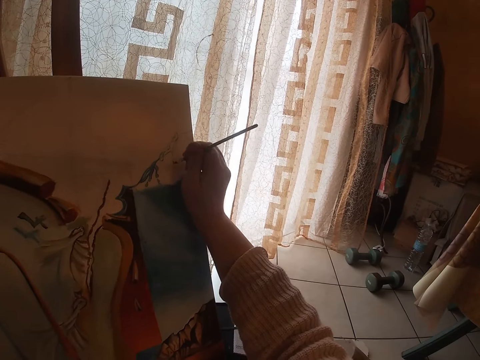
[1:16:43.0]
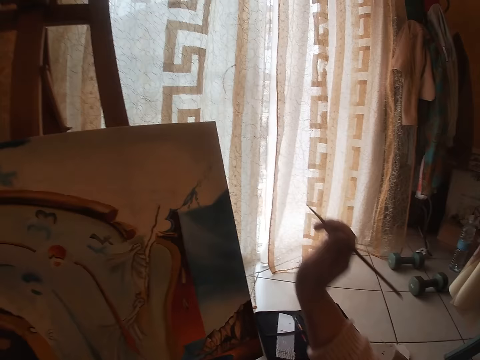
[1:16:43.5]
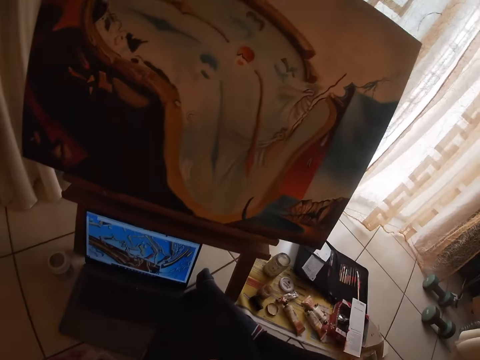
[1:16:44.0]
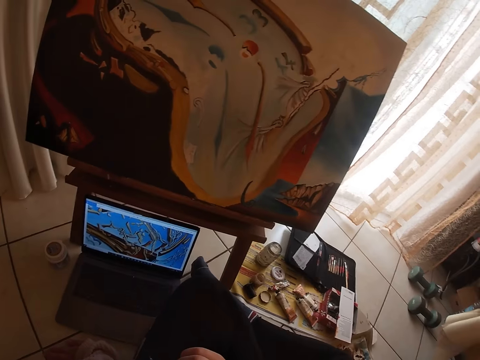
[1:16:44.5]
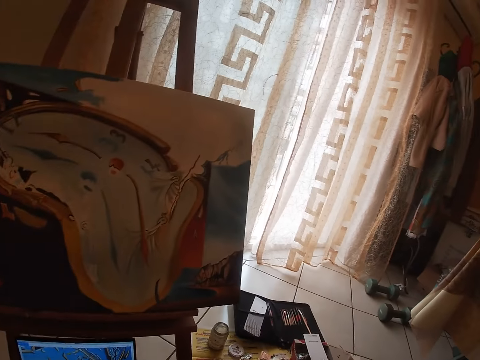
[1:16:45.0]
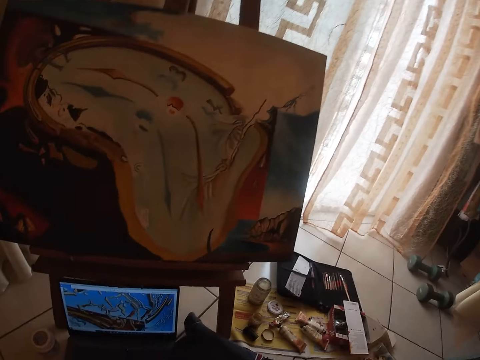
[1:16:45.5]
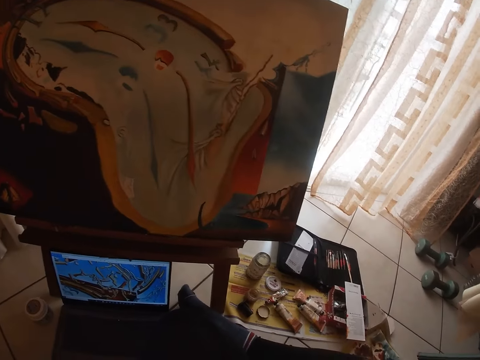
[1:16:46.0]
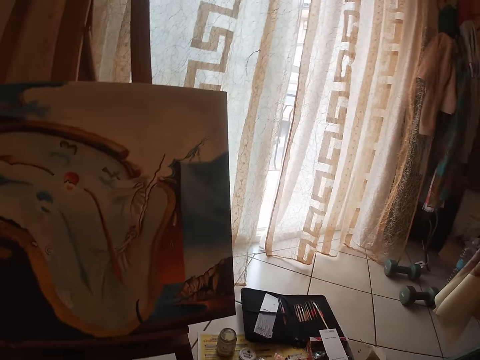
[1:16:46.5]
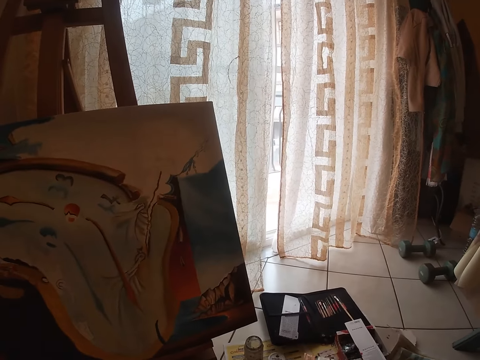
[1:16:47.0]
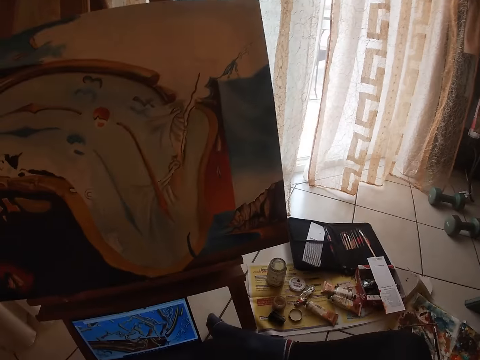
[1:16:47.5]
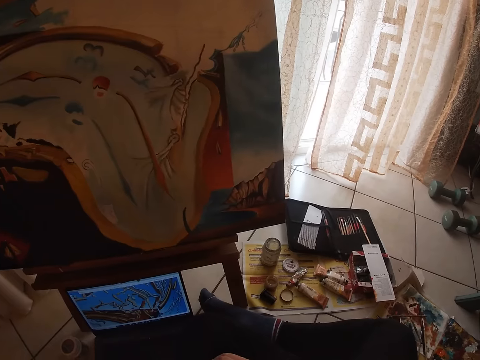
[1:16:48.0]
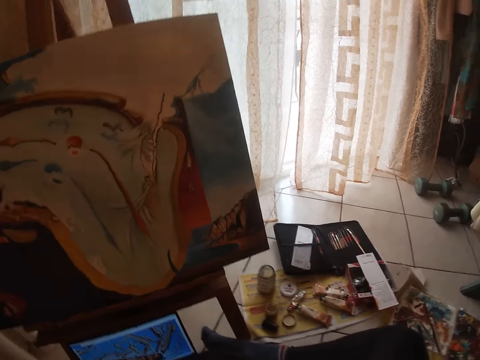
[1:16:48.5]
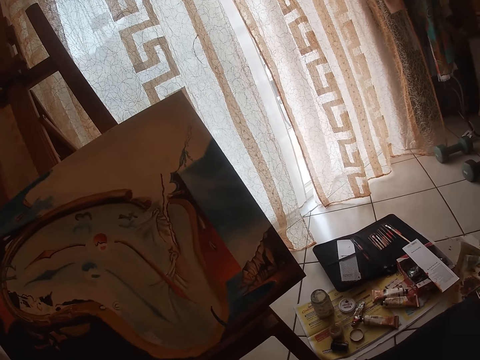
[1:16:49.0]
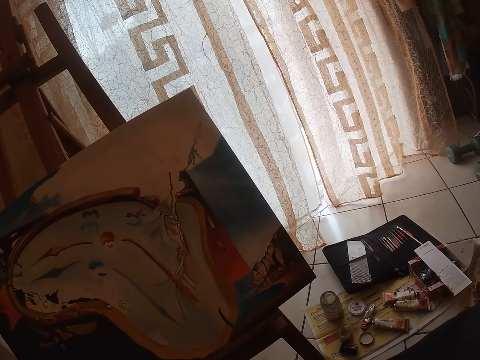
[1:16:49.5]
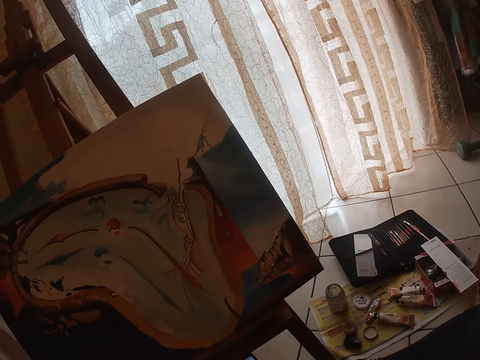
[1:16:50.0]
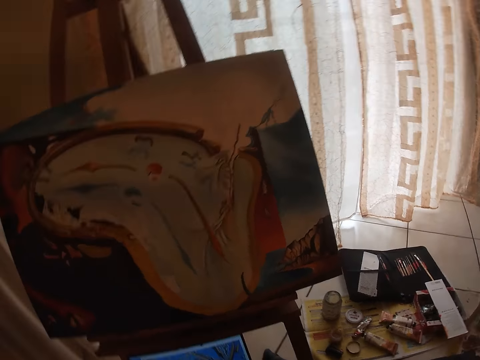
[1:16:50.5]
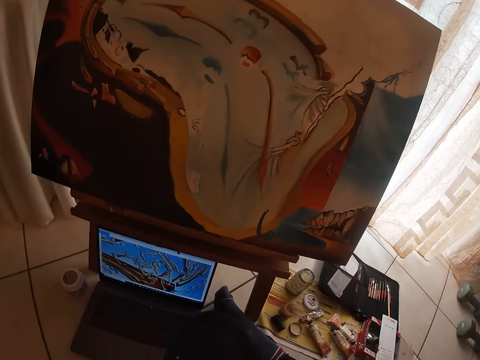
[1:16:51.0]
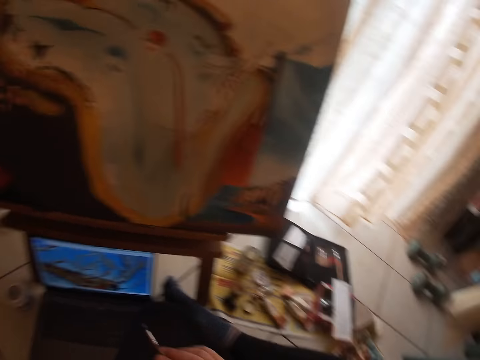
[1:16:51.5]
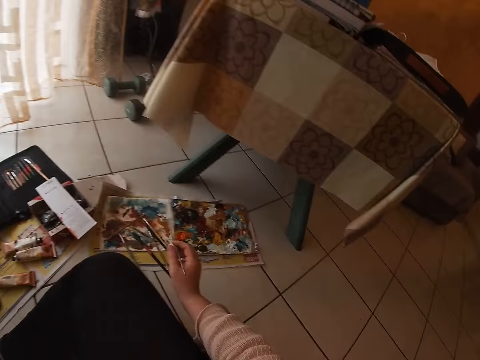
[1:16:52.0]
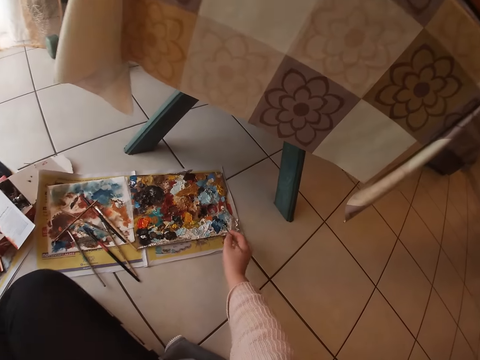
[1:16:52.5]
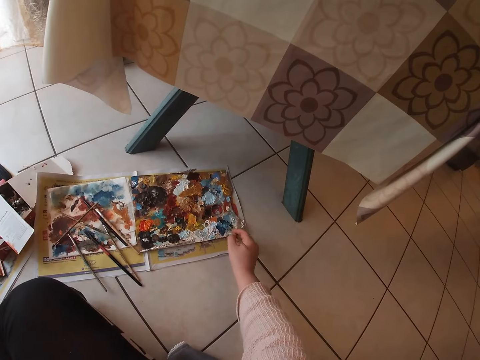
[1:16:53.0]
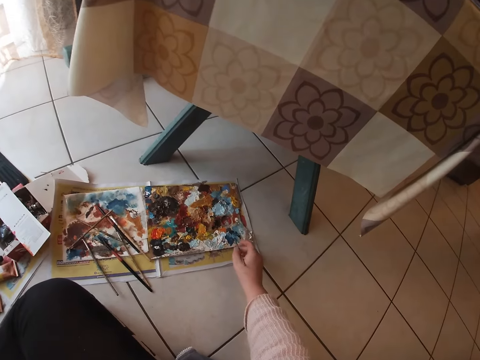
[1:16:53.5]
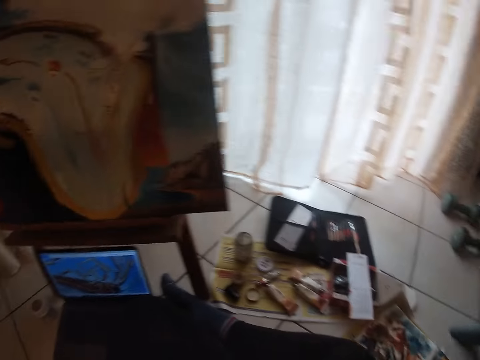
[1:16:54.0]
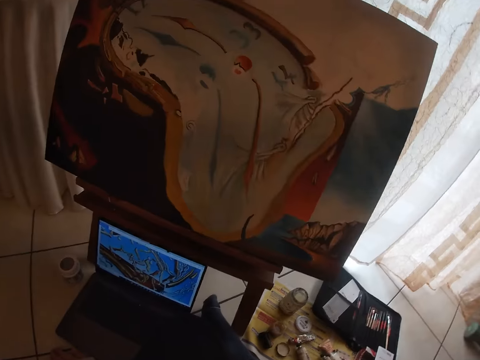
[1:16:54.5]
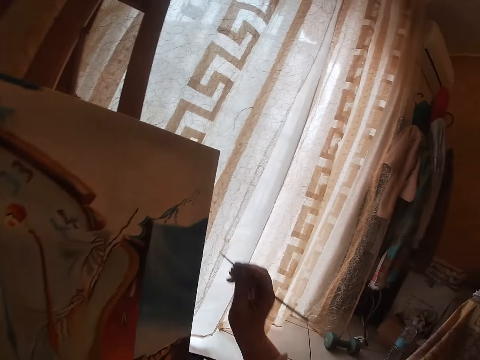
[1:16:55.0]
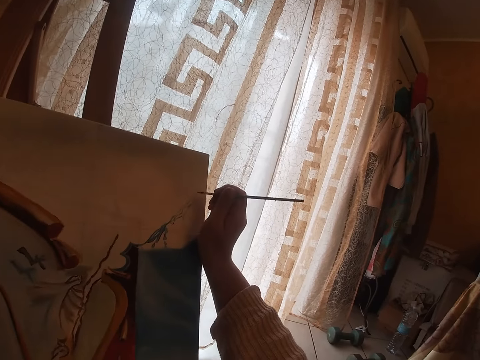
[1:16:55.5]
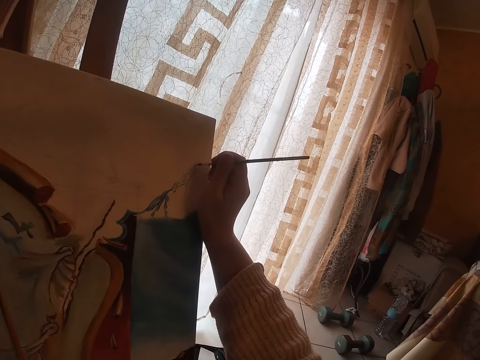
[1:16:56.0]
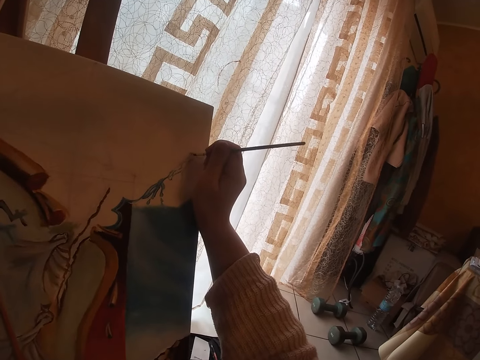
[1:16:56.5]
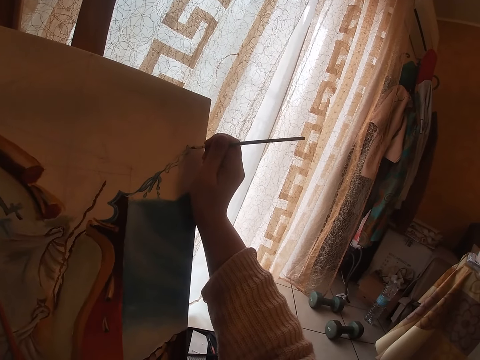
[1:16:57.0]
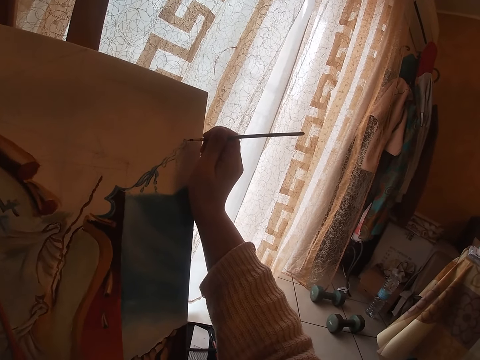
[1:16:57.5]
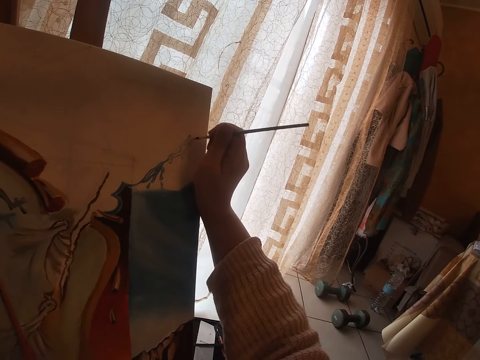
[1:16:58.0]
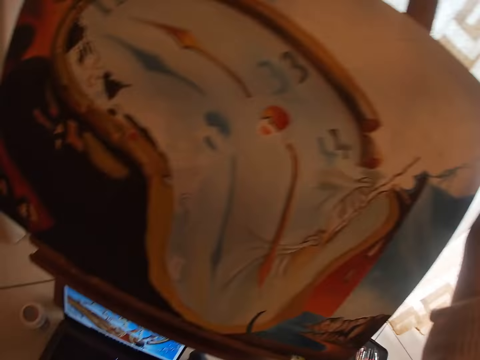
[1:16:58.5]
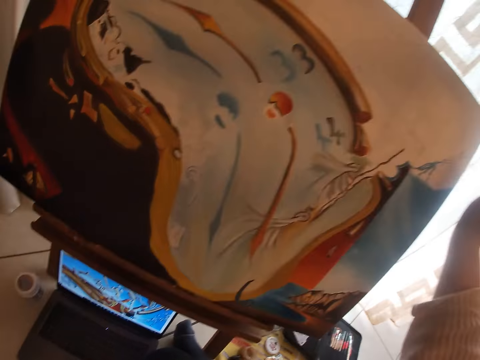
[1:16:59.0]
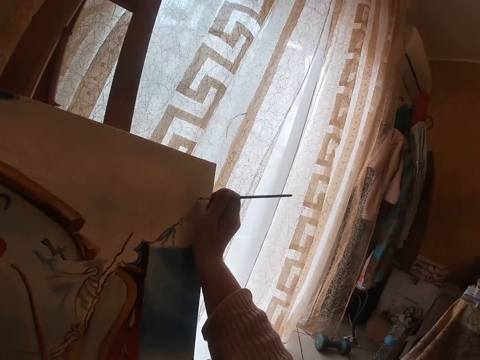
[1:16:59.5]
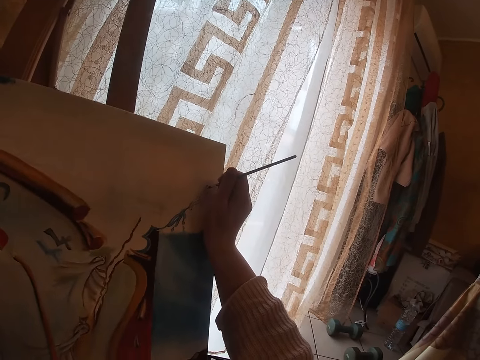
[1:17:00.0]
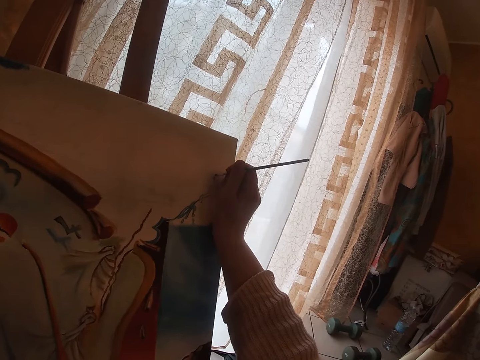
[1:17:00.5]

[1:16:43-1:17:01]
The camera wearer stops painting. They dab the paint brush into a palette paper on the floor. They paint on the canvas.

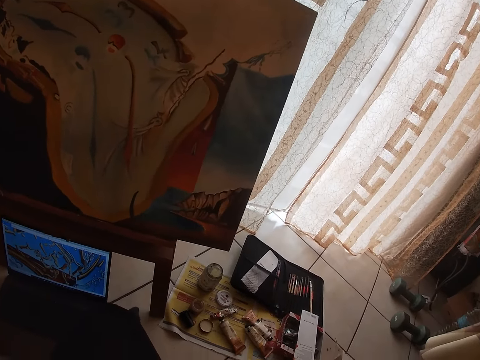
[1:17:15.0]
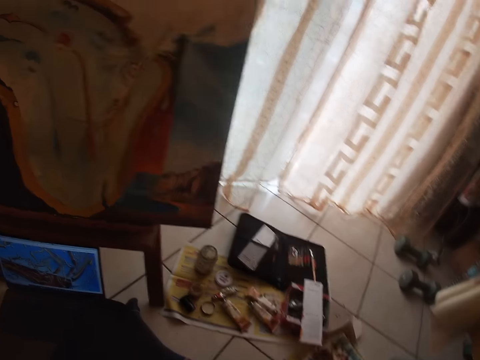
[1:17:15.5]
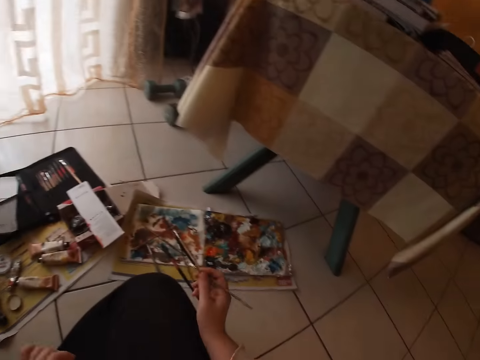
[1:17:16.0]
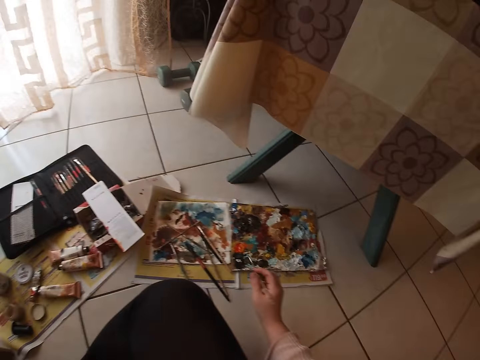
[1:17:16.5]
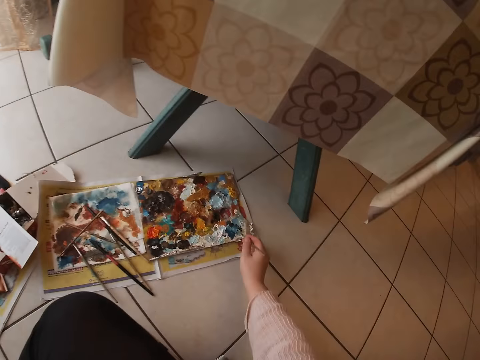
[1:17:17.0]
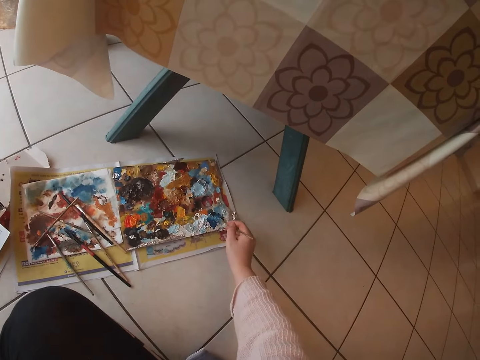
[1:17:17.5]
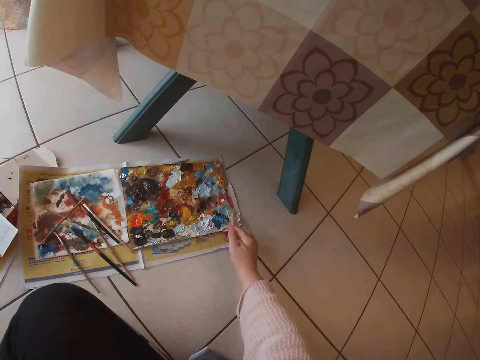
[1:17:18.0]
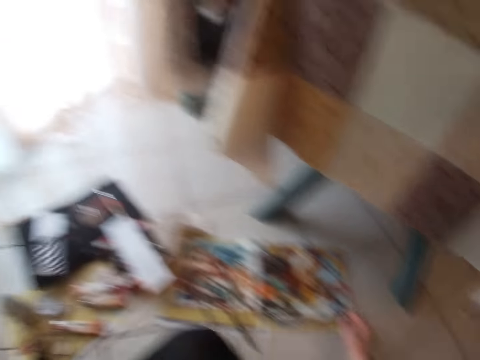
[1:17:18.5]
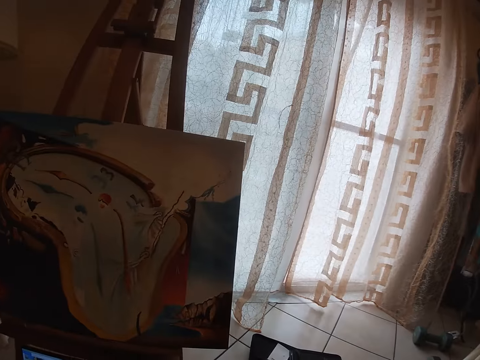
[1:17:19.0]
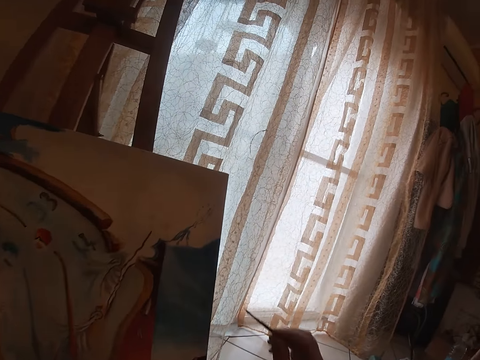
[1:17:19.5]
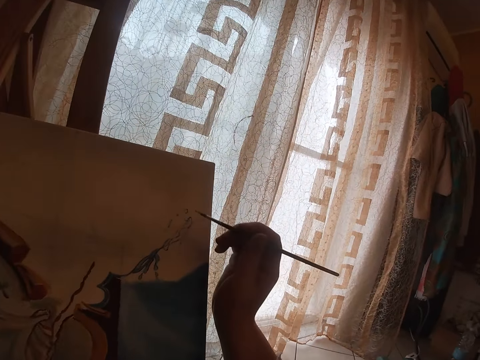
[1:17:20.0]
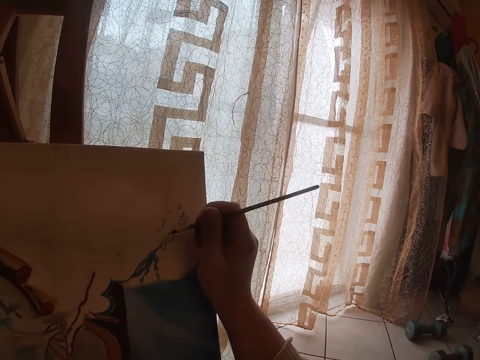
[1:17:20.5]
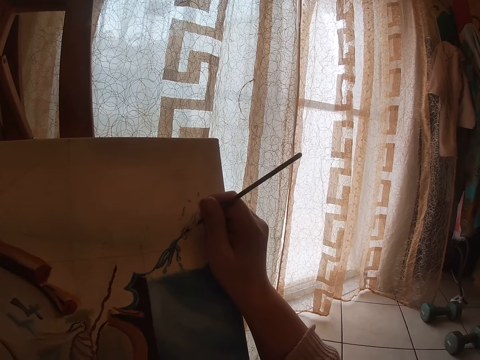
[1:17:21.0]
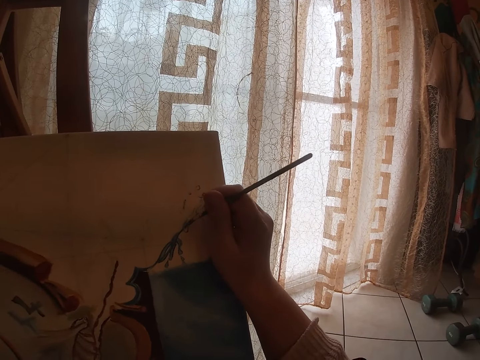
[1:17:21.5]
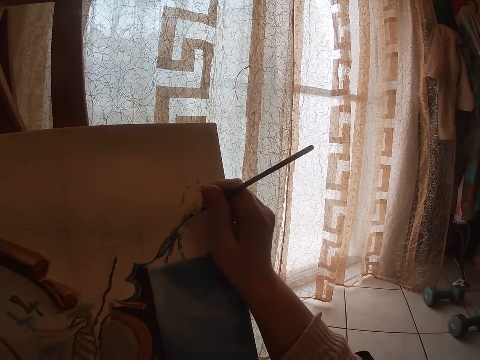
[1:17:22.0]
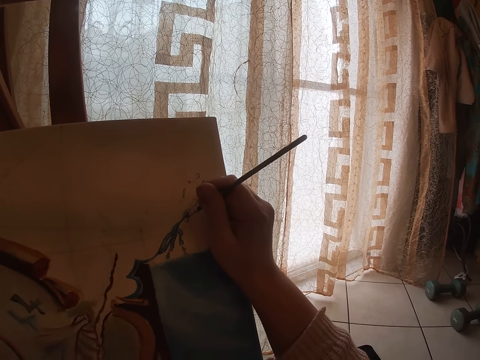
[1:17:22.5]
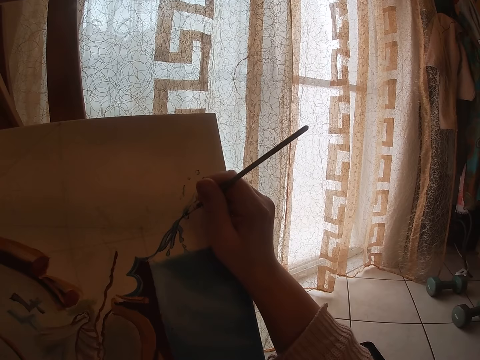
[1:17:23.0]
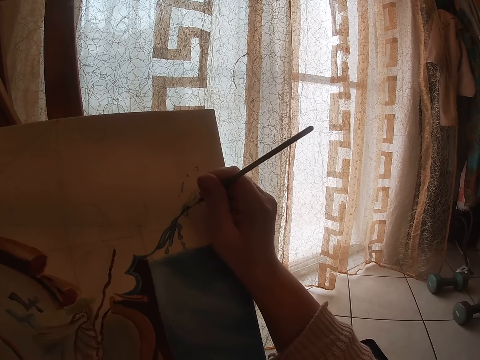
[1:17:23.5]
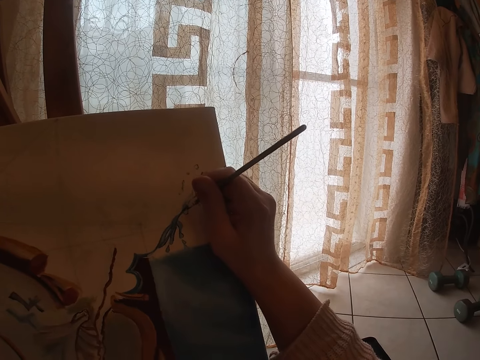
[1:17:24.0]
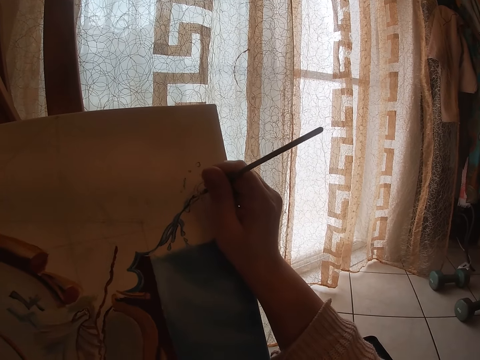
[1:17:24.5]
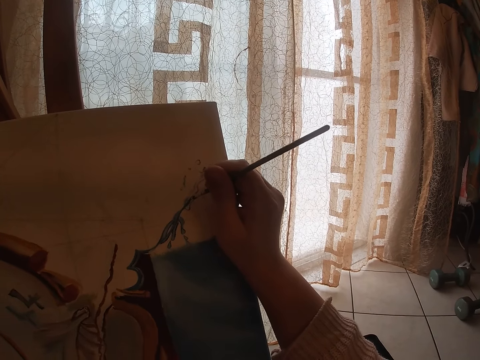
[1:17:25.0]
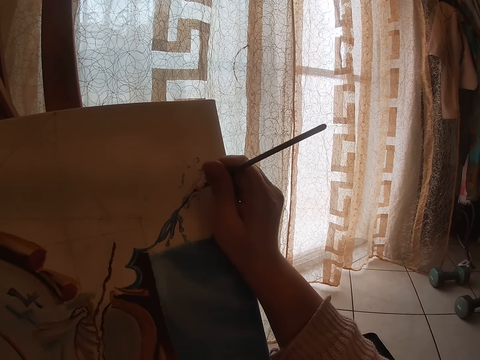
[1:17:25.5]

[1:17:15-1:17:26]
The camera wearer dabs the paint into the palette. They paint on the canvas.
